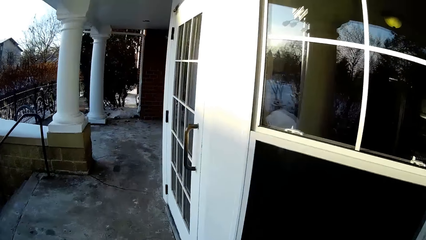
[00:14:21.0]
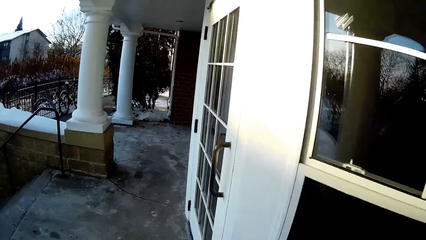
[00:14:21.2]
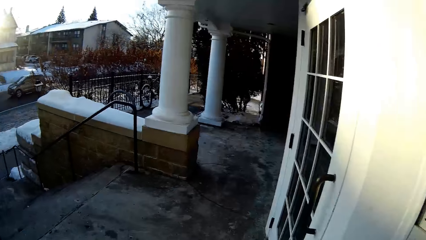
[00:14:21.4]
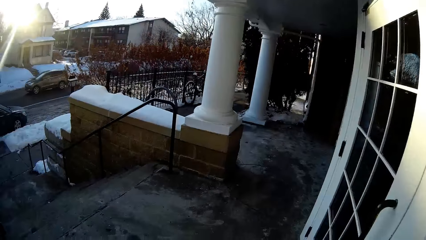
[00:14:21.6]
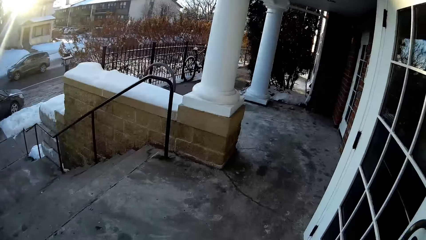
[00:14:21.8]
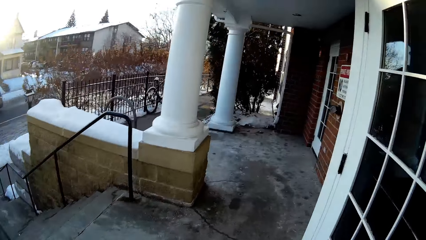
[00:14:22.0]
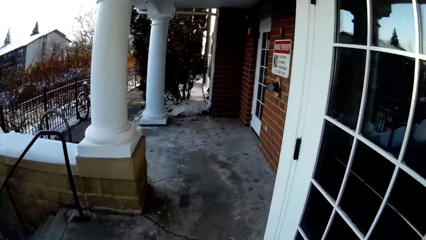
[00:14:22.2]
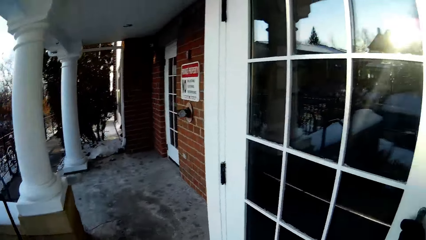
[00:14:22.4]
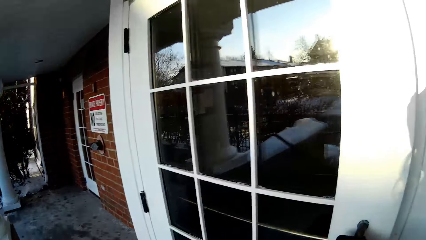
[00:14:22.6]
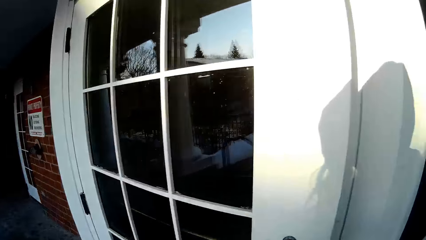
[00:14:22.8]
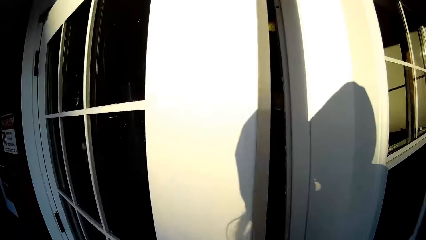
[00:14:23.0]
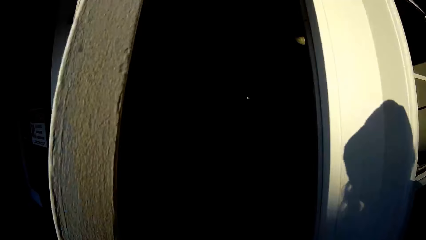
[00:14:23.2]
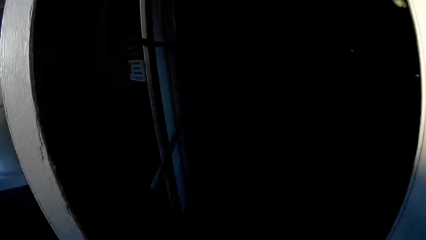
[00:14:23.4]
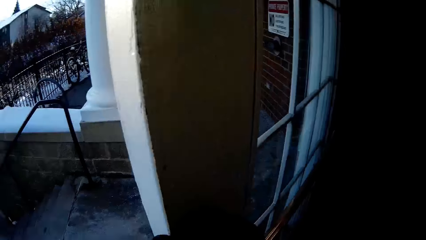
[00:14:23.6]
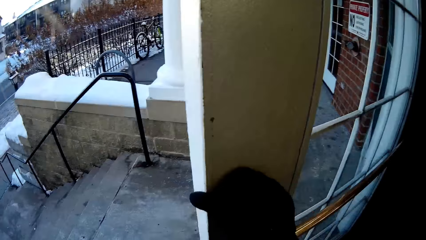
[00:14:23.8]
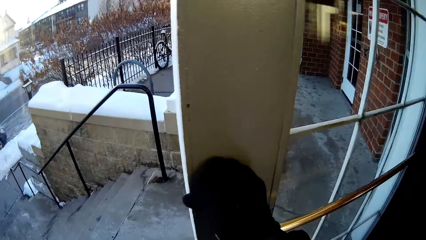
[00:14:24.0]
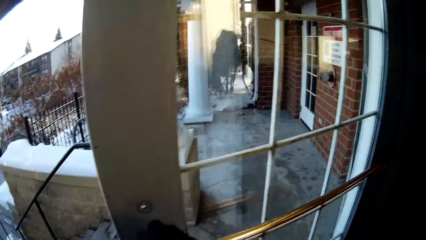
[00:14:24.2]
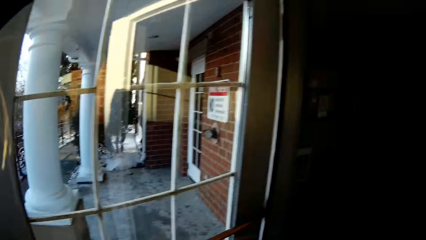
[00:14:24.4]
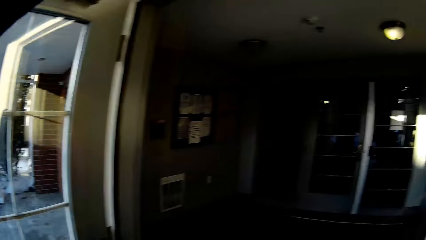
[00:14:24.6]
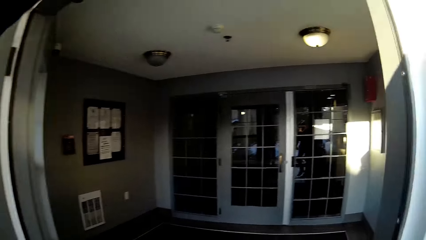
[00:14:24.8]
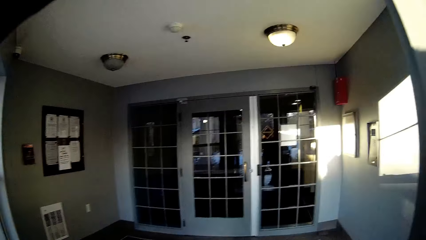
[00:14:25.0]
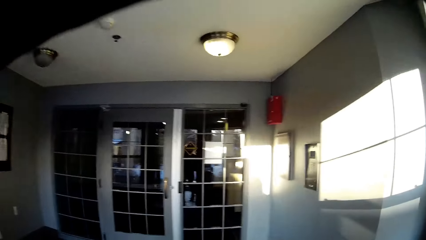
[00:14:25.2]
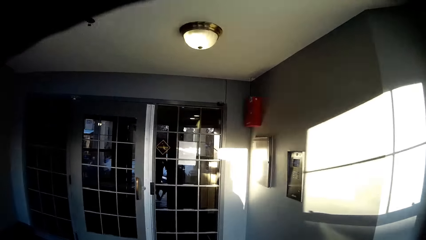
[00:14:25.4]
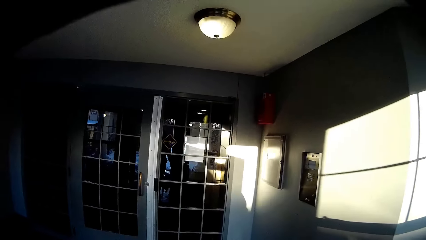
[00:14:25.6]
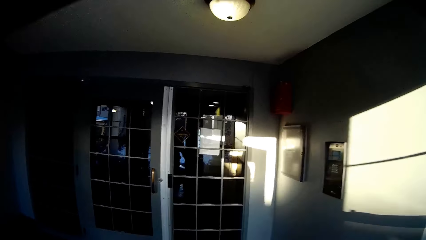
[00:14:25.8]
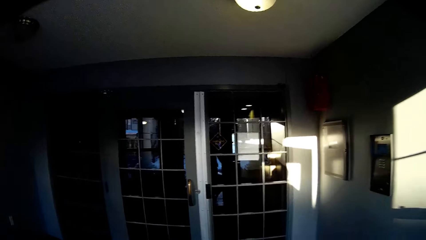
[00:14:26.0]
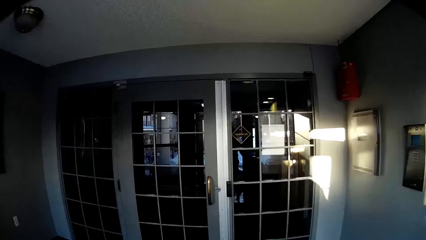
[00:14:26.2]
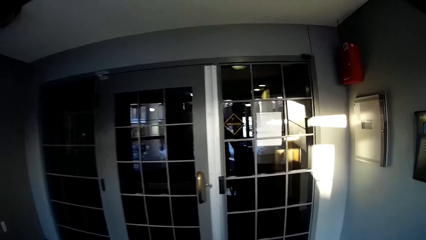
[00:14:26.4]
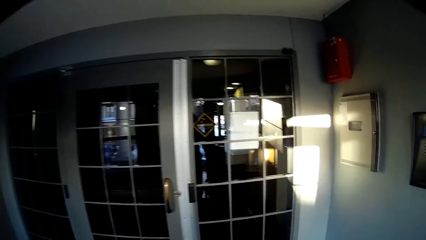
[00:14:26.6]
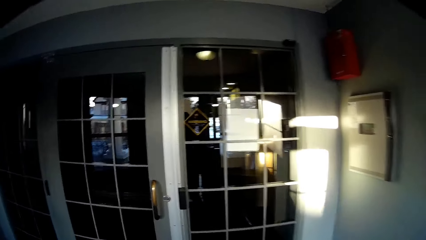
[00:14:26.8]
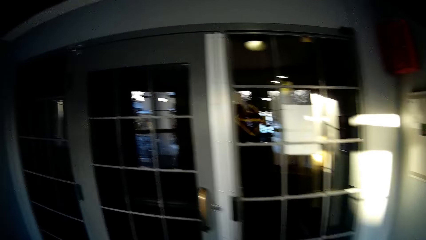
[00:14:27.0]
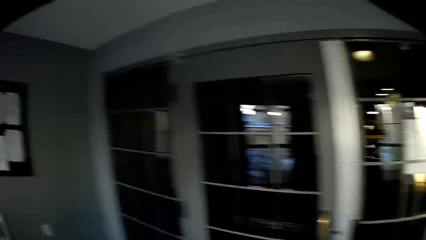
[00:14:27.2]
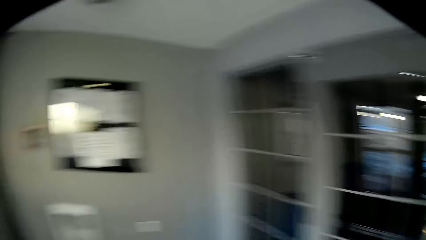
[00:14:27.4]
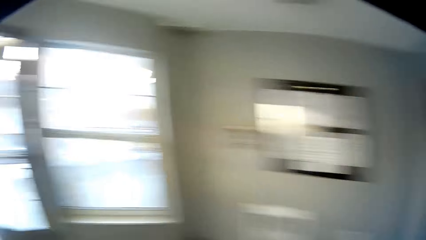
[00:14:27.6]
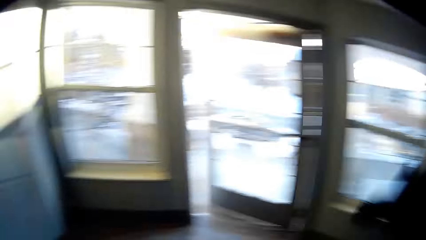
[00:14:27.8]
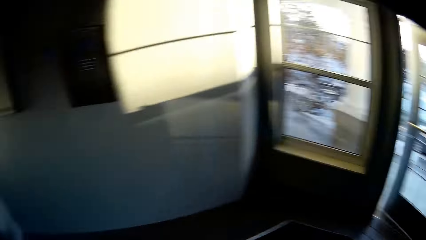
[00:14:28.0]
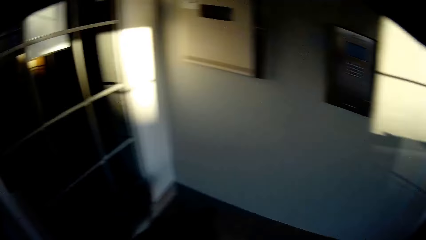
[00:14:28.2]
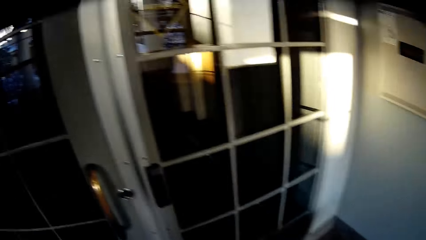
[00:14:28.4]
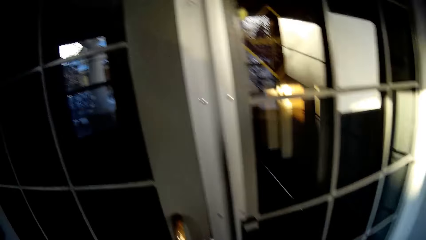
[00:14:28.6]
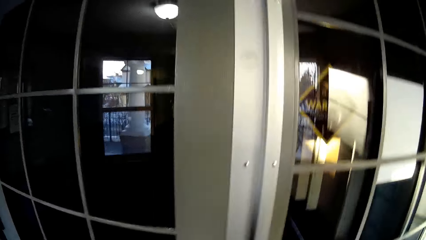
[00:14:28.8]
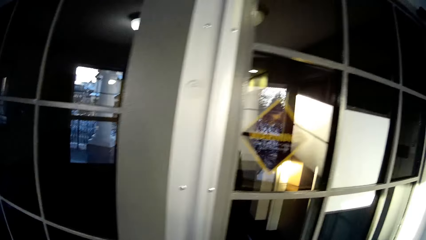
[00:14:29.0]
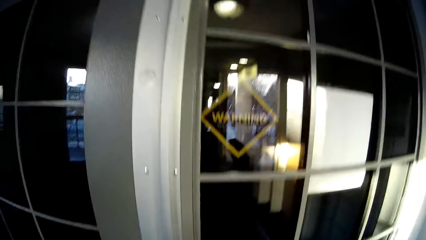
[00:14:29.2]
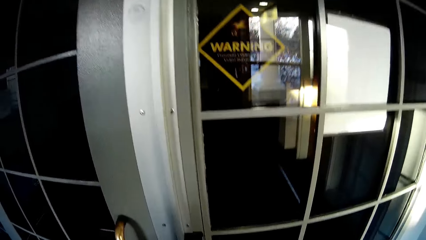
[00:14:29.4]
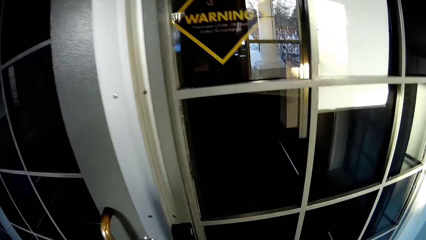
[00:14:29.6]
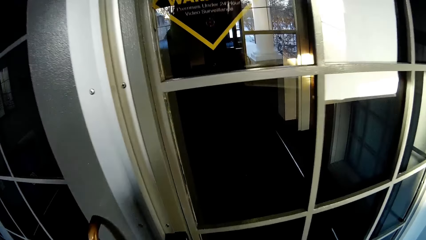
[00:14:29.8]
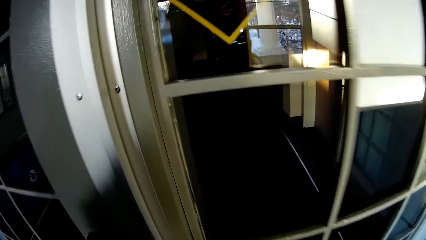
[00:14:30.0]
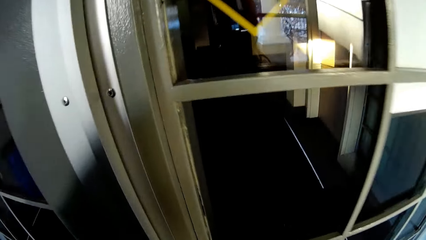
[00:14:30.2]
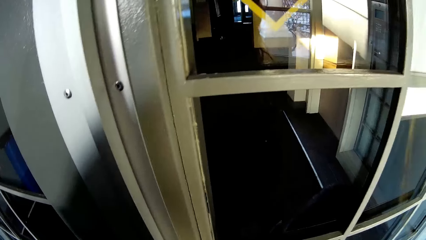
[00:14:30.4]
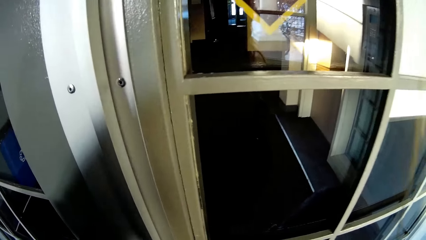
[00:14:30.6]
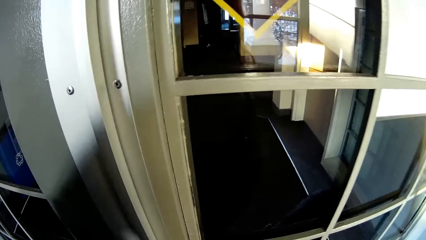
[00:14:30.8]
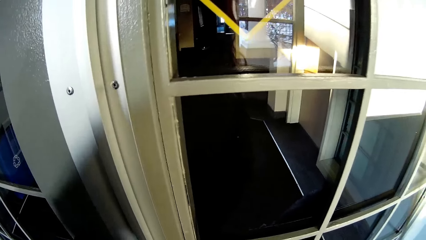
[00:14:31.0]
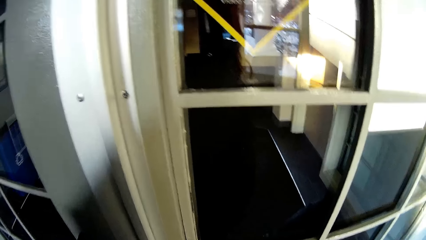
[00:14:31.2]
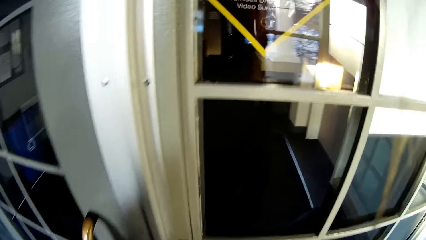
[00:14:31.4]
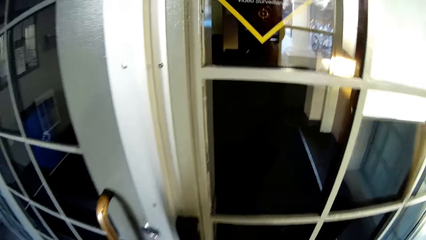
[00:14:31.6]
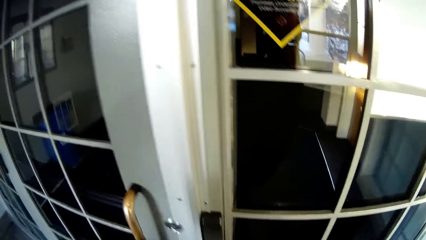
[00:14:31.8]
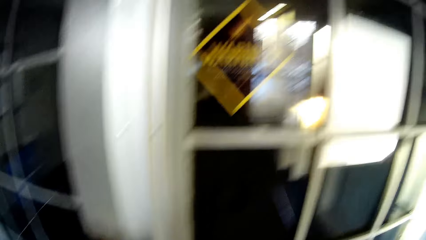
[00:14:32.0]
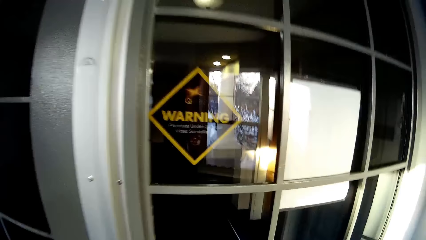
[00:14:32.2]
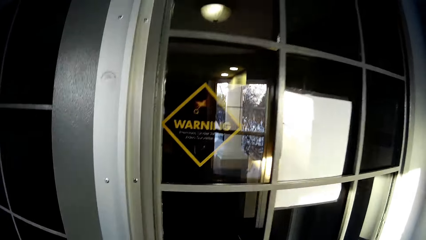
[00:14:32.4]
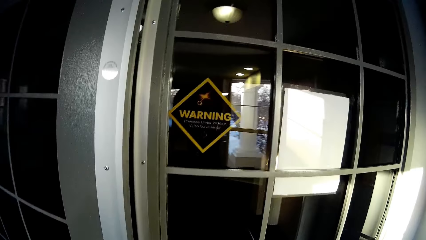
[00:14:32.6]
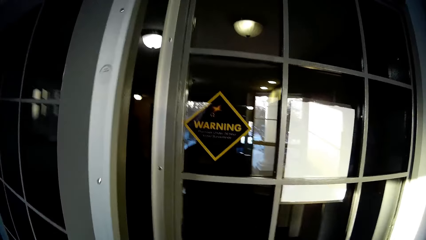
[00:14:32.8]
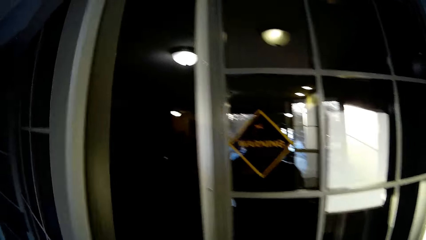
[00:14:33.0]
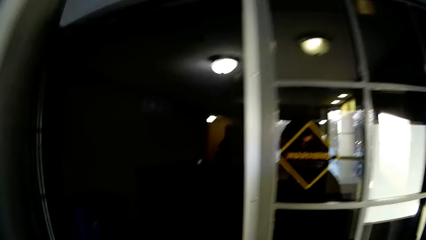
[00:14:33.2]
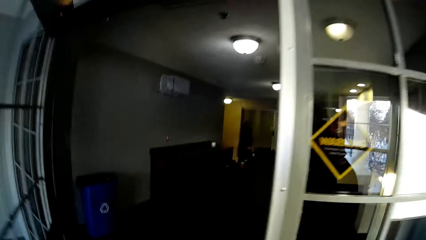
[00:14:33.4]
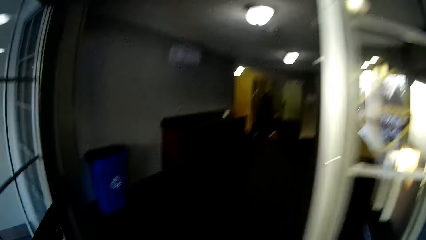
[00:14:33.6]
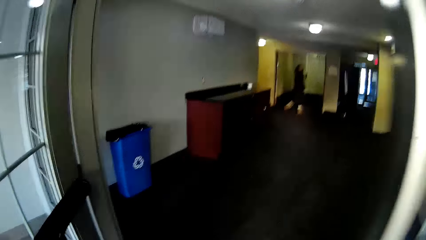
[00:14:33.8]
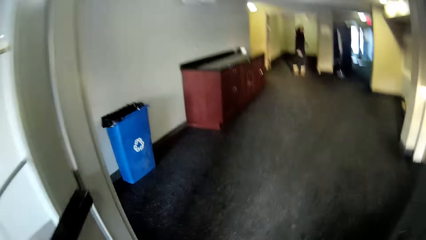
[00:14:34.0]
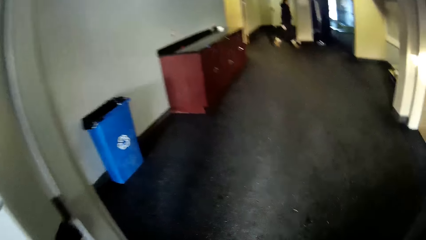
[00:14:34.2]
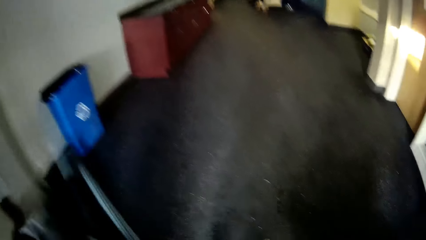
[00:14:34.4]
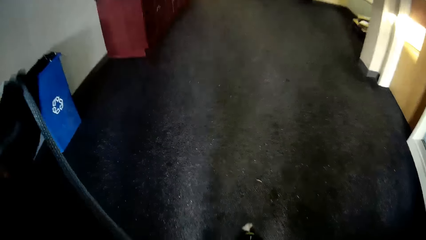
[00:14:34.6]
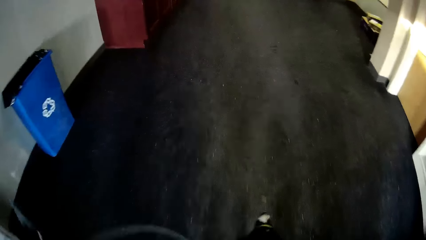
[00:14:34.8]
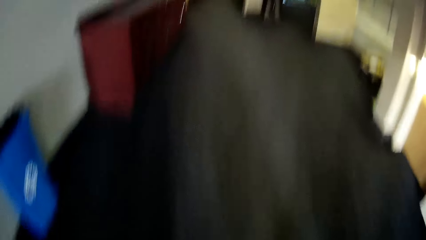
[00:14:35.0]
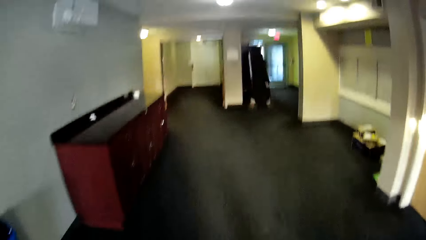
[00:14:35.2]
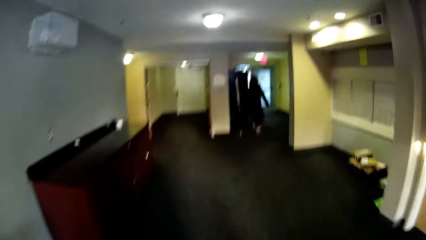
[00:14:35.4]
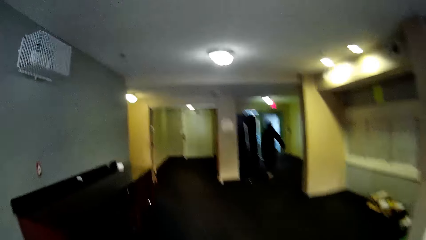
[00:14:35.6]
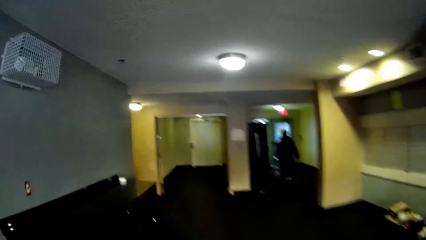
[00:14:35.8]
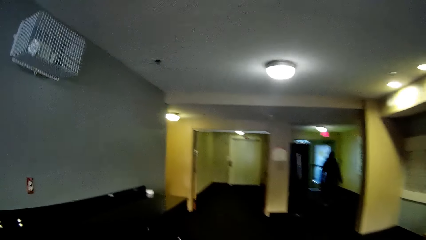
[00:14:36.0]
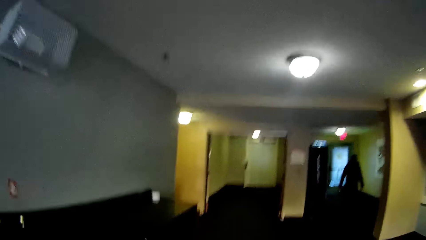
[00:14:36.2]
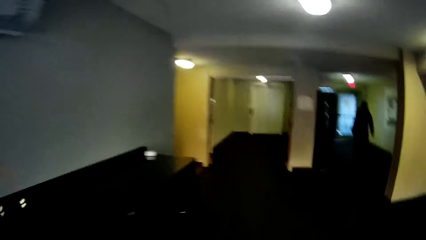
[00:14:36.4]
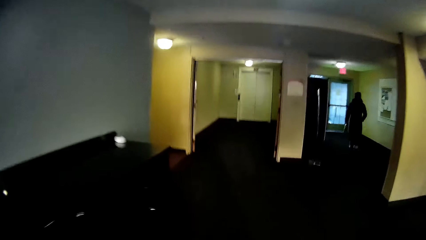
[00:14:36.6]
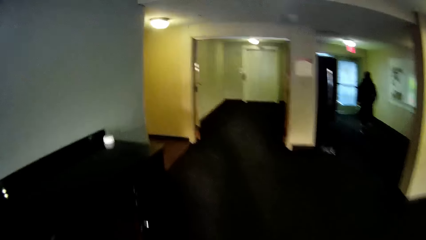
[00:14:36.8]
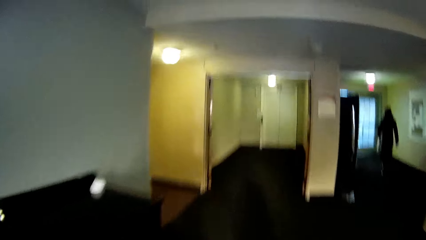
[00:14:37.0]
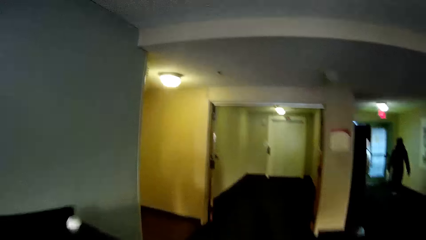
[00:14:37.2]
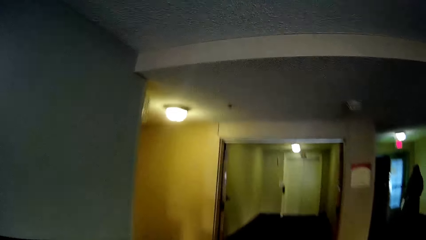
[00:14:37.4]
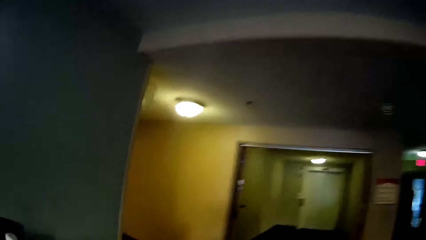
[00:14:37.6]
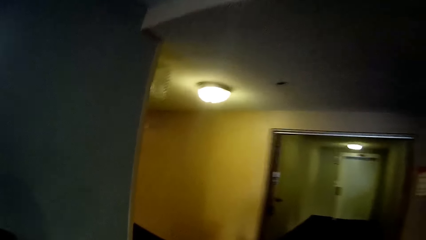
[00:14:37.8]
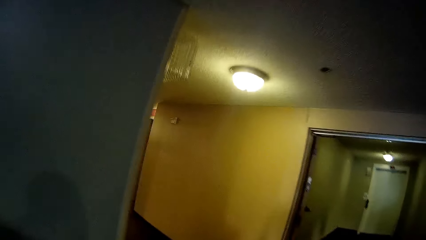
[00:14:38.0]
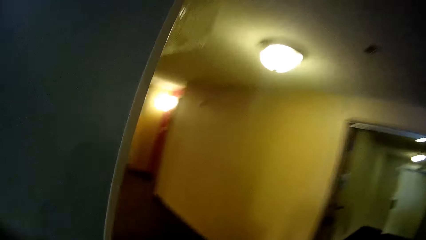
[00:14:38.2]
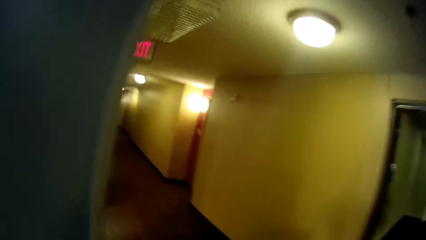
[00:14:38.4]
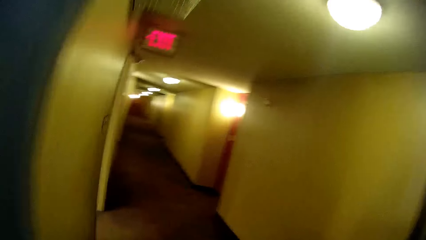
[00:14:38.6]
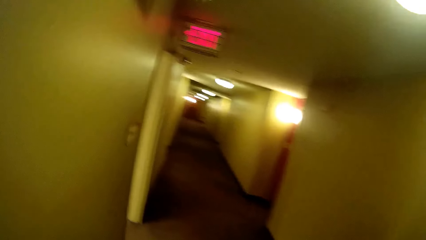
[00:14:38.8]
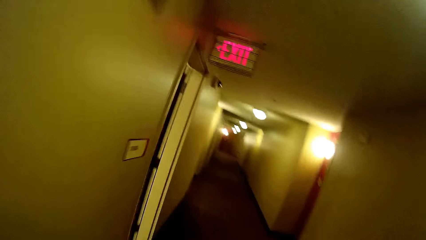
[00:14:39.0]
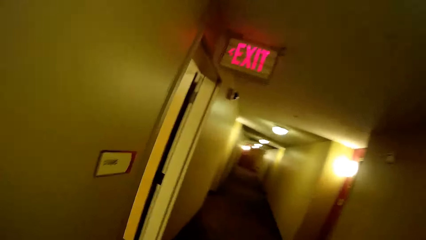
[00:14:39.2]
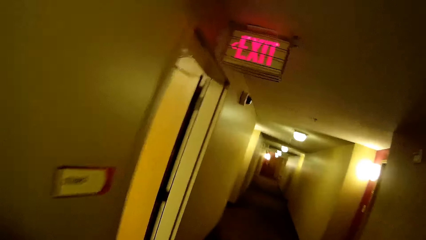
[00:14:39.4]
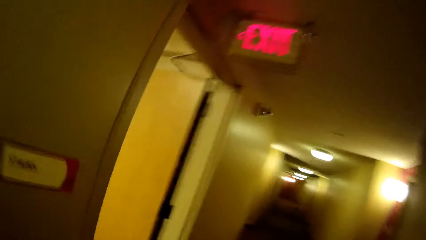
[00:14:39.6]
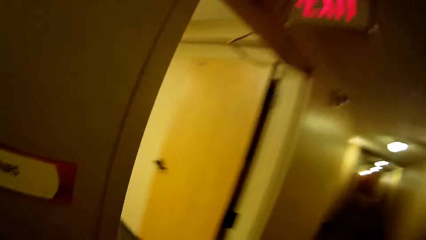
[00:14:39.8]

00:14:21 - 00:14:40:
The camera wearer opens the door. They enter the house. They walk towards a door. They open the door. They enter the house. They guide the dog with the leash and walk.
